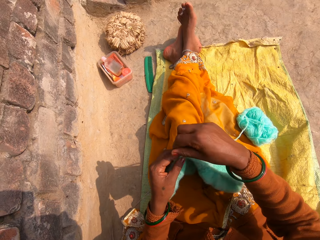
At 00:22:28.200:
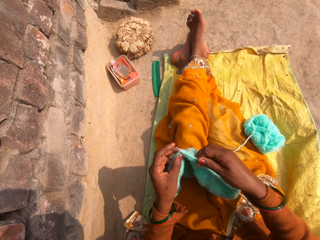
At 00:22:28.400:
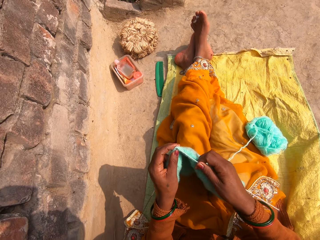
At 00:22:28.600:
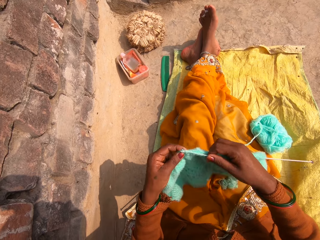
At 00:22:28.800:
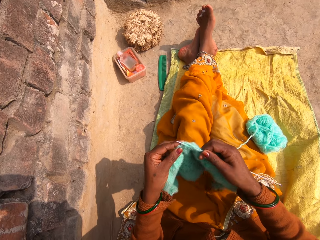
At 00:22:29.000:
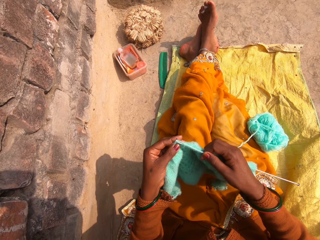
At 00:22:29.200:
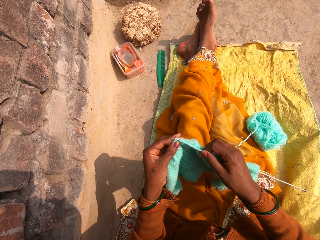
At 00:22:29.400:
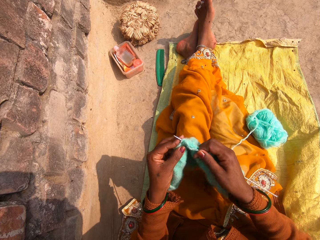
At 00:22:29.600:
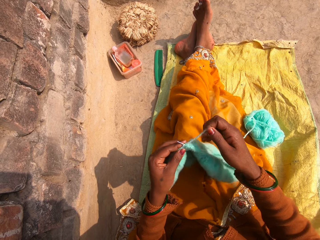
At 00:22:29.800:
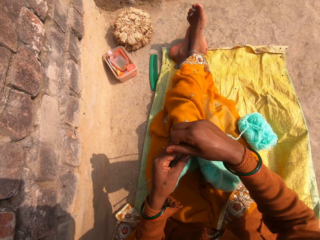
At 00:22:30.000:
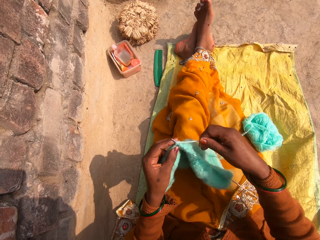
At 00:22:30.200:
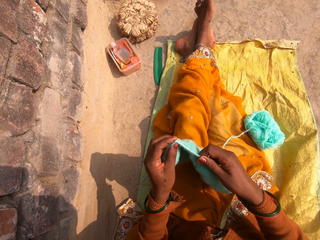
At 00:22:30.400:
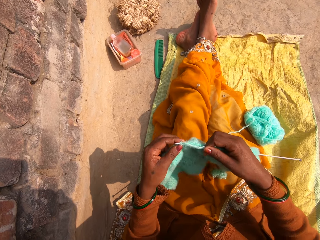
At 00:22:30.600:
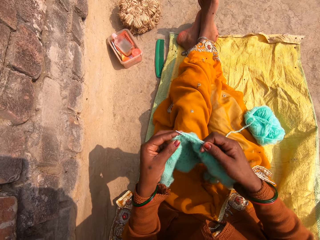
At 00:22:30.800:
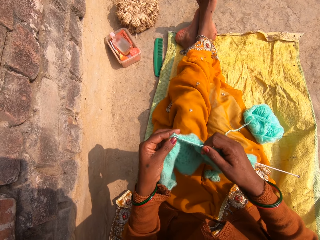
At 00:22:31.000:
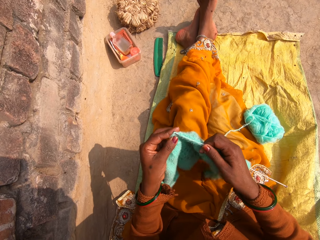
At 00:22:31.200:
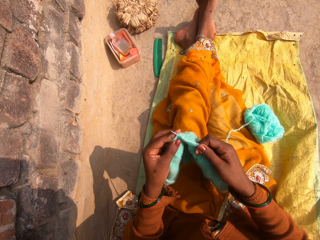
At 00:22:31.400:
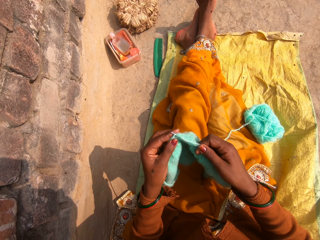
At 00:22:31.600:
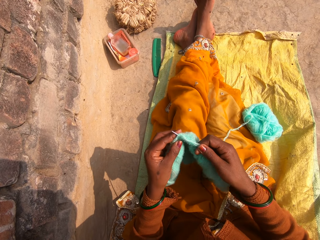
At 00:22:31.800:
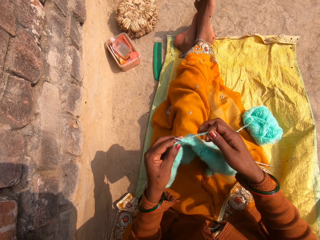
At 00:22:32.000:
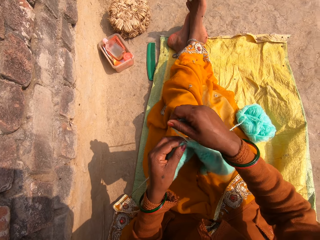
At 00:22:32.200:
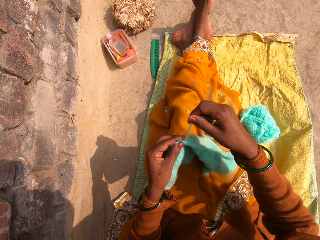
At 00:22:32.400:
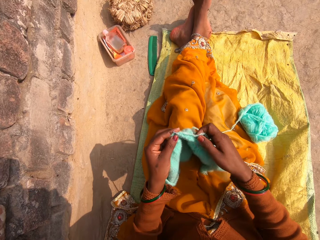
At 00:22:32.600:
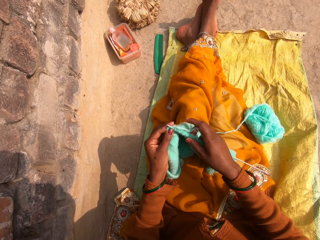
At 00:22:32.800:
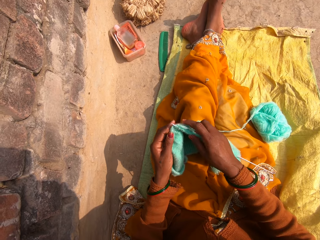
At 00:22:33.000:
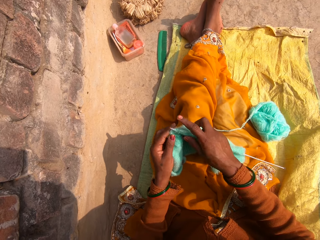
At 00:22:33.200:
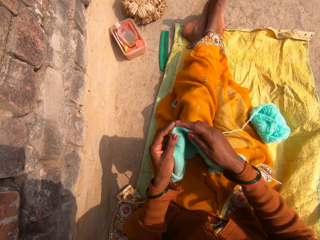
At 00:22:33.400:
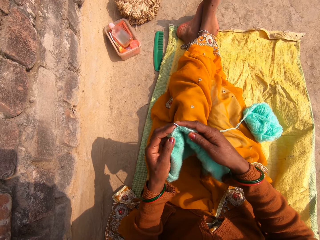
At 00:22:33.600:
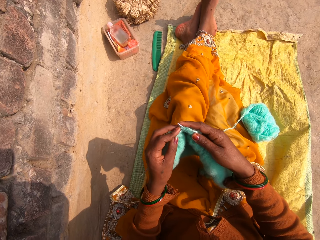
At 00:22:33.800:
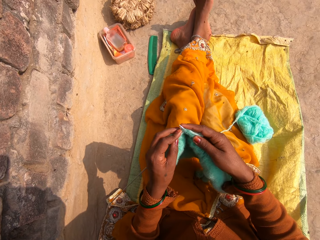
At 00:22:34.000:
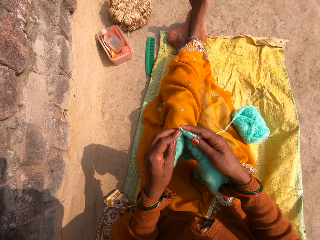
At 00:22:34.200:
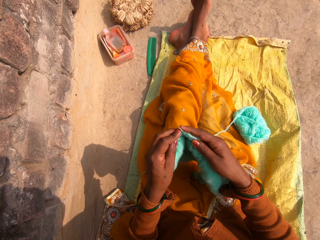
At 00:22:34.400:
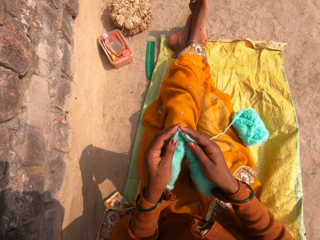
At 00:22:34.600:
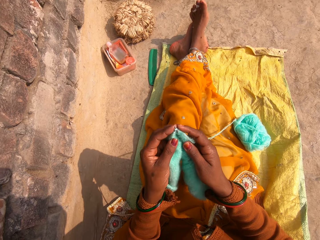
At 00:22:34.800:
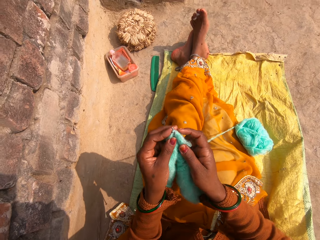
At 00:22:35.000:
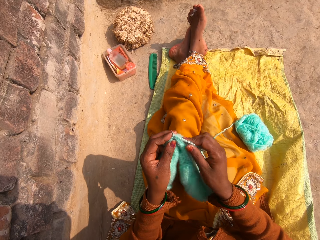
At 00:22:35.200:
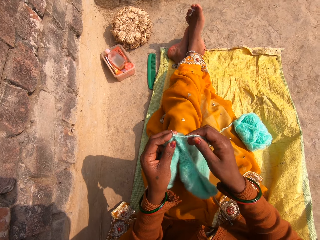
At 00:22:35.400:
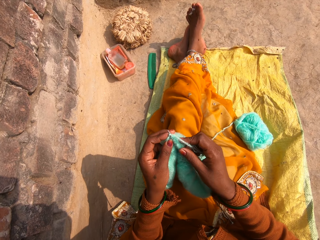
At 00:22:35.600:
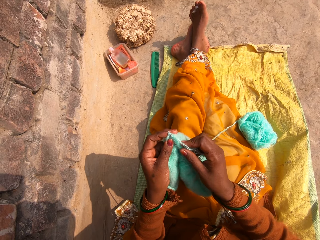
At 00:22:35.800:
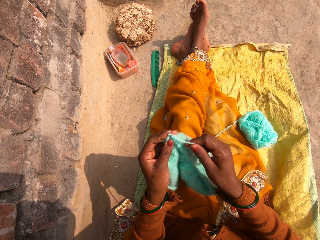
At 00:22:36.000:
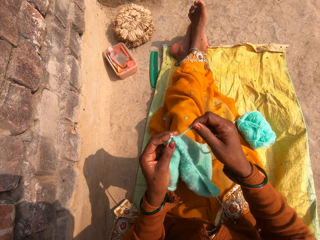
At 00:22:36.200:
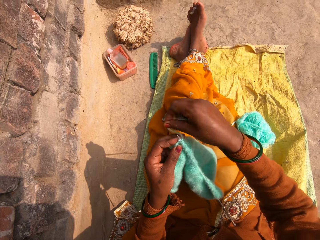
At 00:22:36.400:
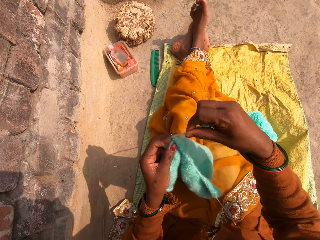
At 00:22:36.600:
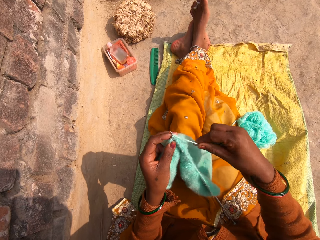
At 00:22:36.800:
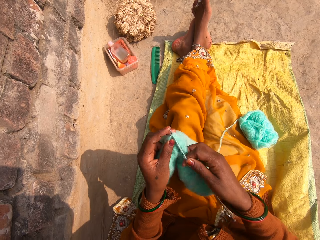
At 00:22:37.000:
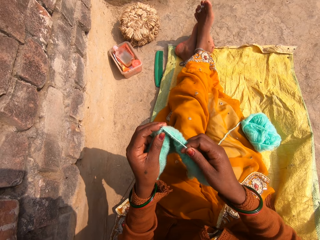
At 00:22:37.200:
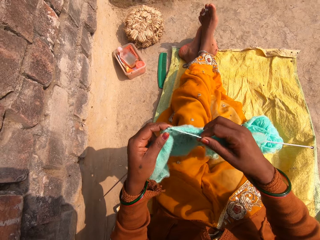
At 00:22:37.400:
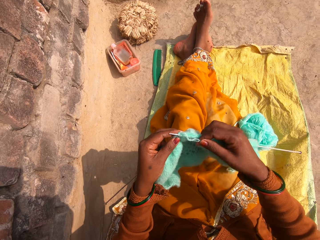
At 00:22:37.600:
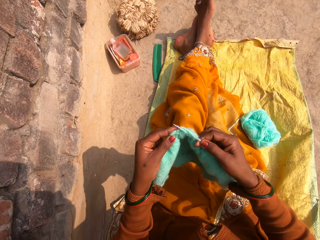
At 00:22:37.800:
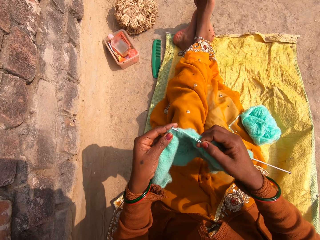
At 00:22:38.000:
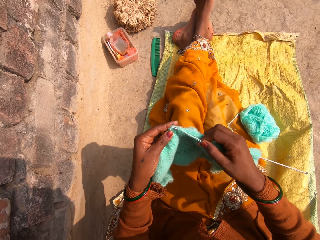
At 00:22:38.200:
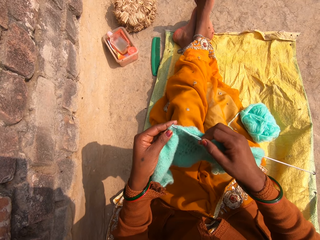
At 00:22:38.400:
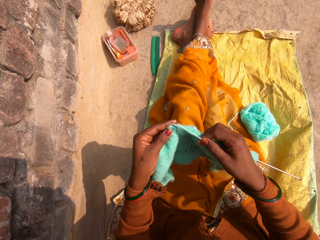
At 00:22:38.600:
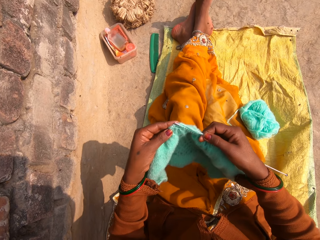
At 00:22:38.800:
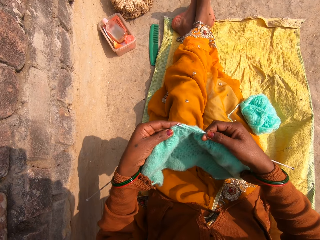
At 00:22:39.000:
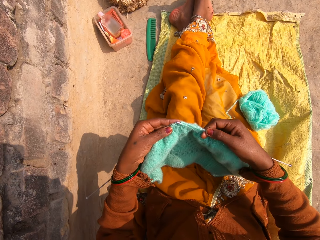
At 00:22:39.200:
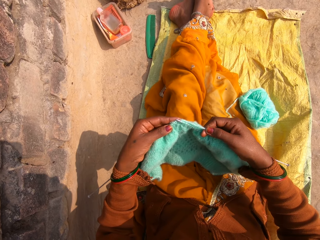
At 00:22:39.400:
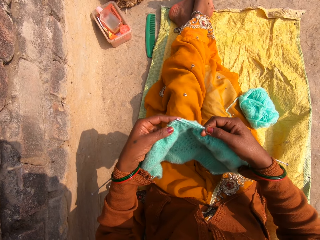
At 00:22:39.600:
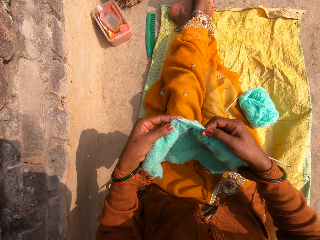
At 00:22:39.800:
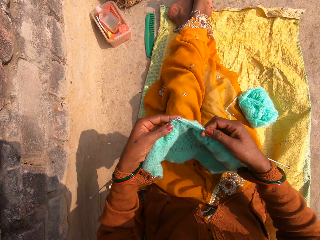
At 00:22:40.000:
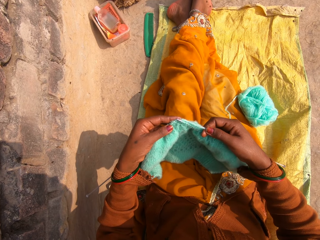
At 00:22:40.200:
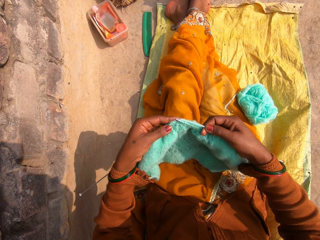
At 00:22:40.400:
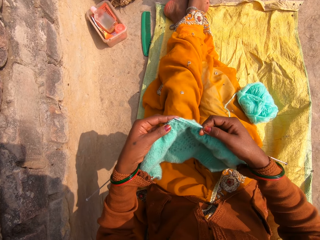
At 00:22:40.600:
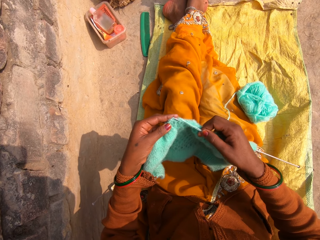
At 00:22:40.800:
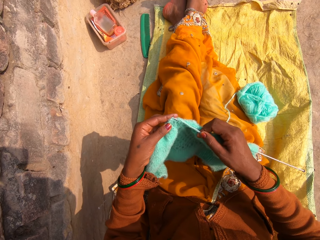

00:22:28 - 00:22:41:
The camera wearer sews a piece of yarn using hand and crochet hooks. They put a yarn cord on the crochet hook.

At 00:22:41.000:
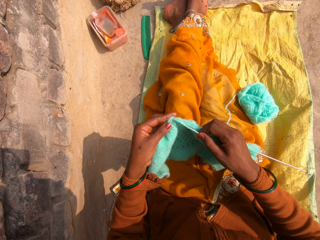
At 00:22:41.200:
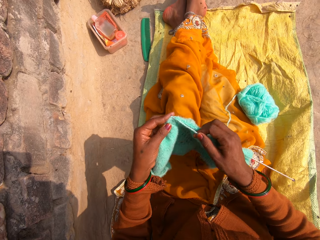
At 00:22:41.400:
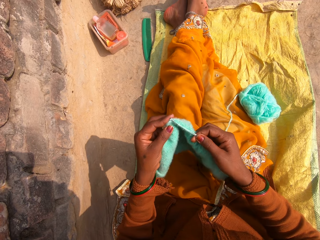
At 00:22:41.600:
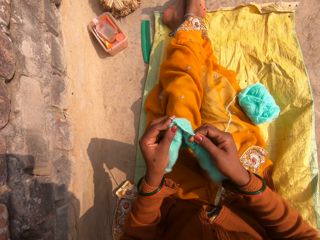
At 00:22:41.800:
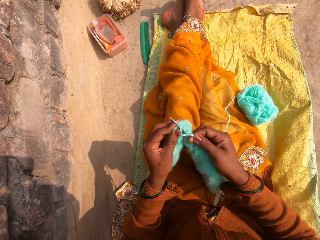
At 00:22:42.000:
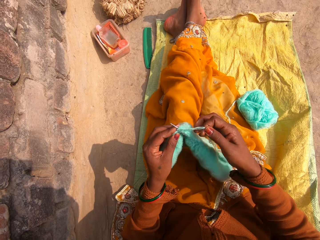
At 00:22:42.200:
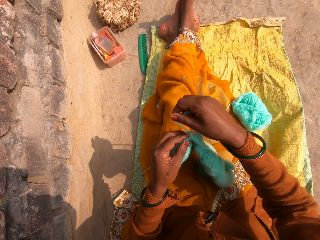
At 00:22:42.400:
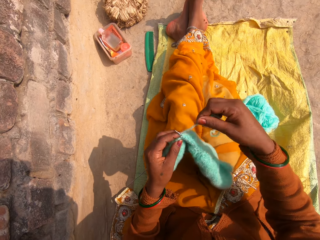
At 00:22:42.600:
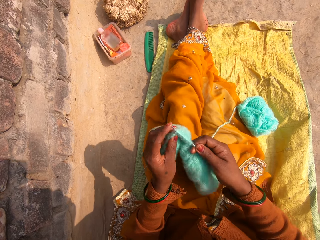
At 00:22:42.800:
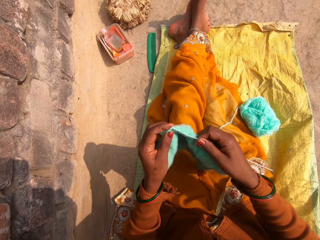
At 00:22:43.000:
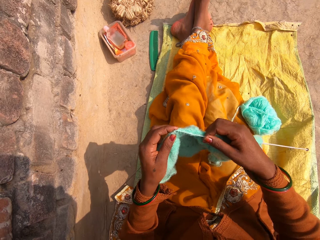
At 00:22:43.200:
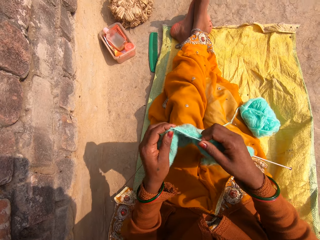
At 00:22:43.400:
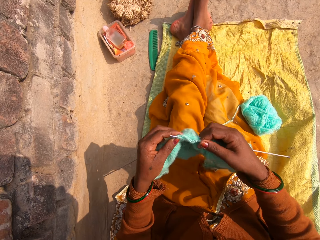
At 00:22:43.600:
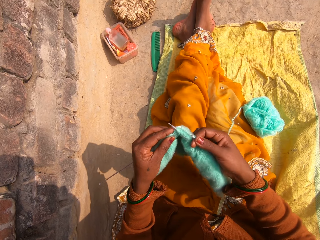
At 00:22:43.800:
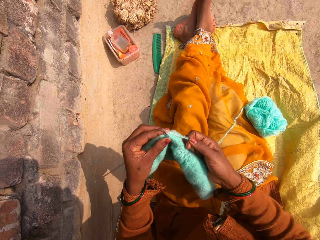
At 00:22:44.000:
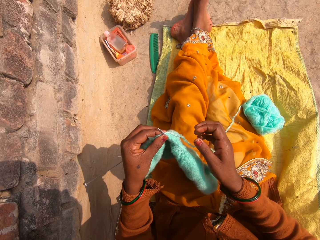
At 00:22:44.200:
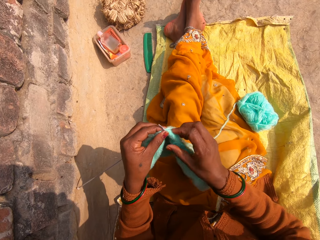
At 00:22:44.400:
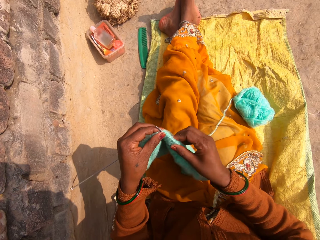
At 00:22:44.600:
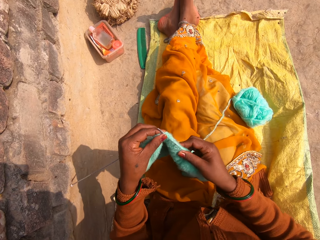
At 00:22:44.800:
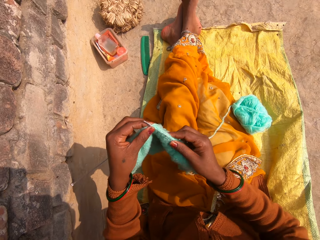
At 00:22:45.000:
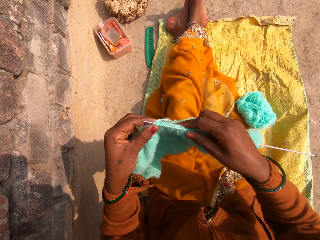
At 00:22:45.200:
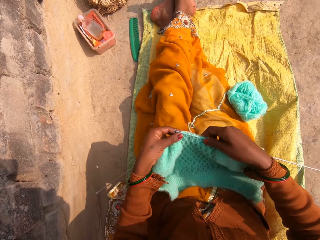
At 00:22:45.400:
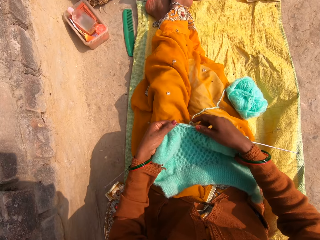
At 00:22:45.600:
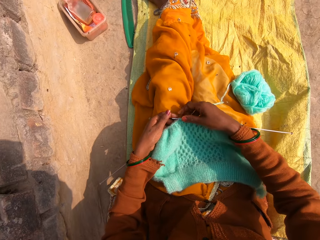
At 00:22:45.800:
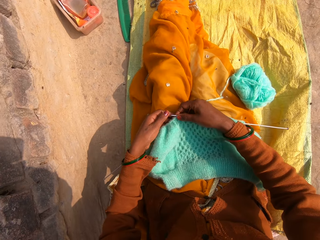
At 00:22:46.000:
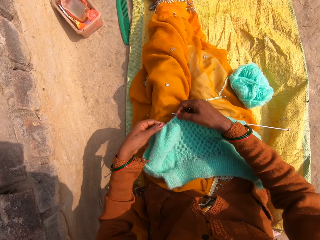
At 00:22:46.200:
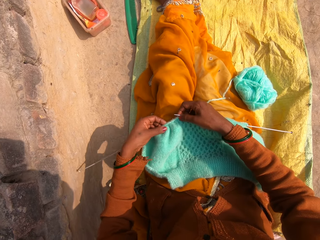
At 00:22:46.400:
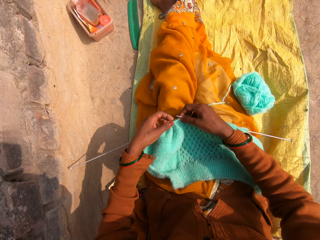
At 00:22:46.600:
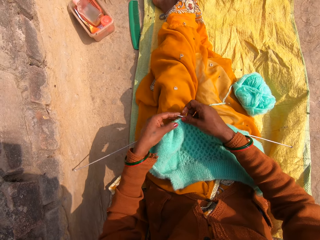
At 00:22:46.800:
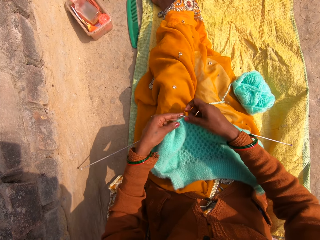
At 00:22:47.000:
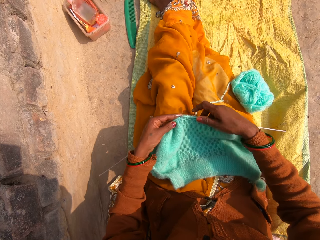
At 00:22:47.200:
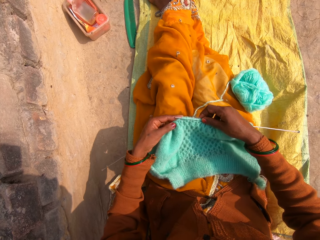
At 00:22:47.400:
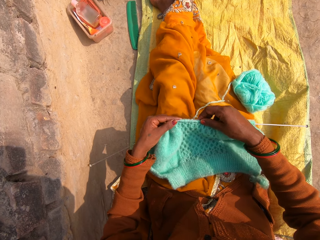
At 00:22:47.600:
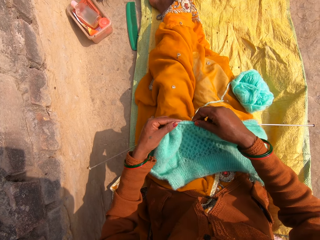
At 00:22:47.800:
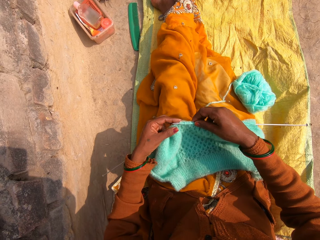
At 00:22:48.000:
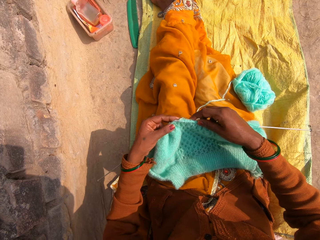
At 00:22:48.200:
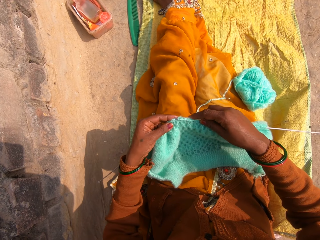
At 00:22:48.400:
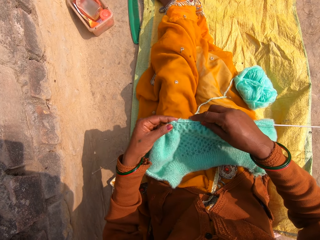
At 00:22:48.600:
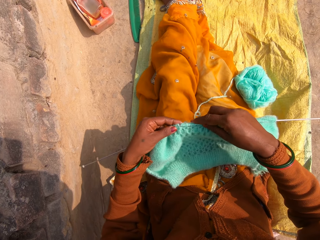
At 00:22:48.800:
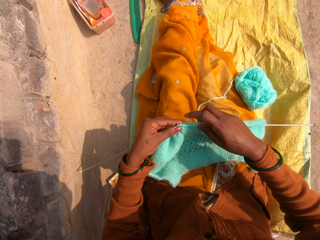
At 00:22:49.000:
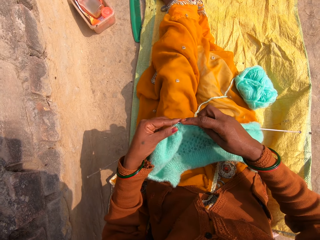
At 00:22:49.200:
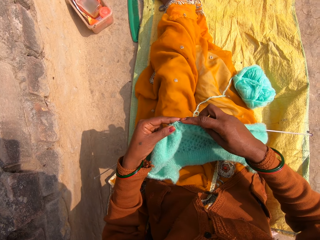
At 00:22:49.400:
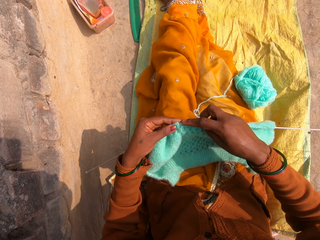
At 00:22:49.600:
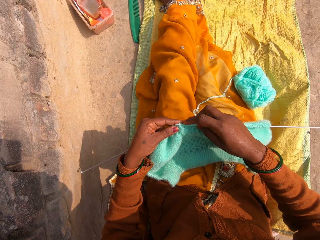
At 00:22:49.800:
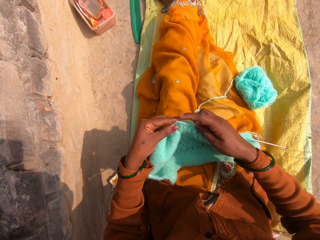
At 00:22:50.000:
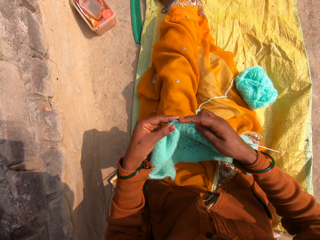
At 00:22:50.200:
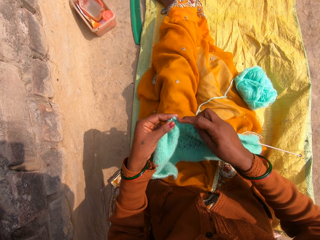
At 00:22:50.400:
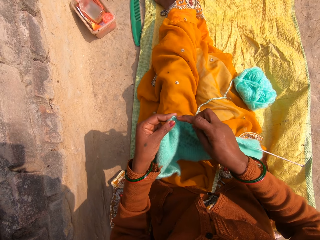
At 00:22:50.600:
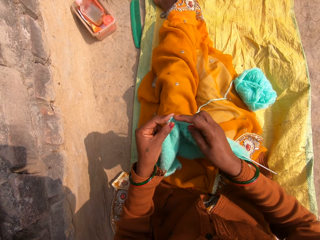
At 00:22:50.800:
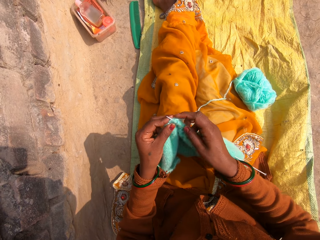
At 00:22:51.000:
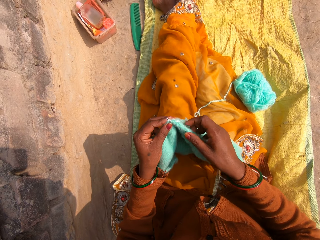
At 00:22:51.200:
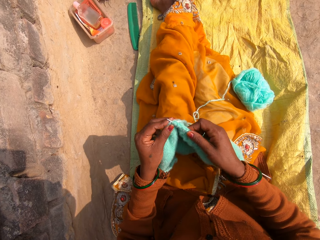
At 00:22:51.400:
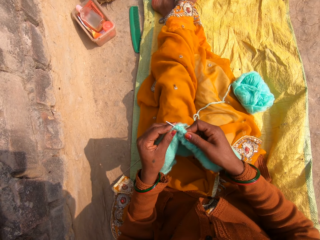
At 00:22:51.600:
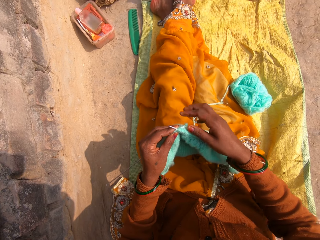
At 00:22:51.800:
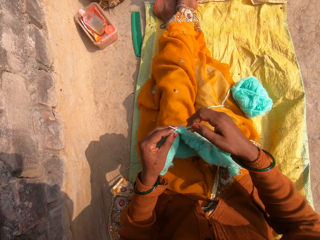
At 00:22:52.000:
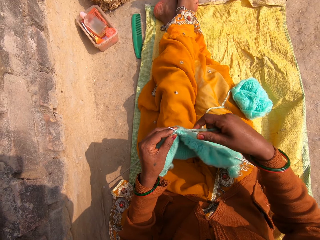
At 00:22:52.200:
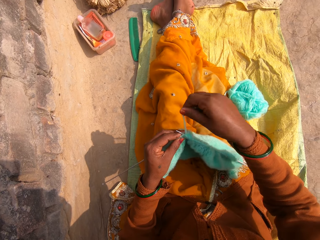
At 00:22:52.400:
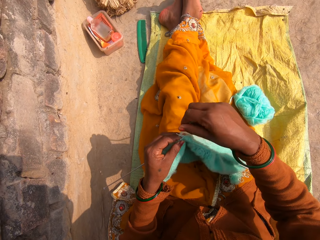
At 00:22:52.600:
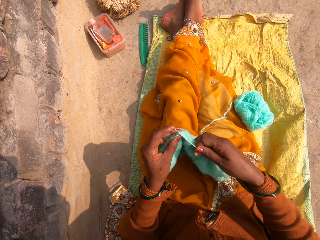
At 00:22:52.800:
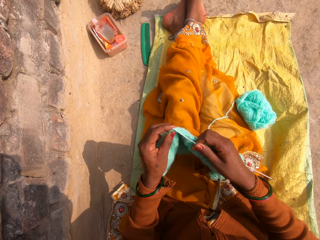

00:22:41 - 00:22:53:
The camera wearer sews a piece of yarn using hand and crochet hooks. They knit a fabric.
